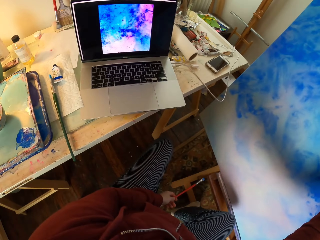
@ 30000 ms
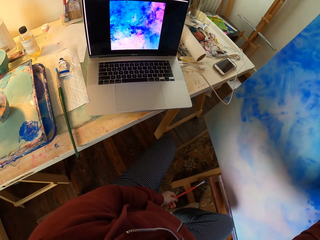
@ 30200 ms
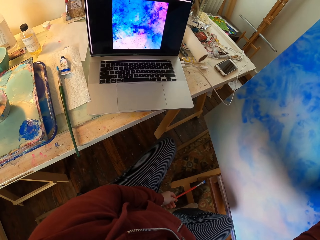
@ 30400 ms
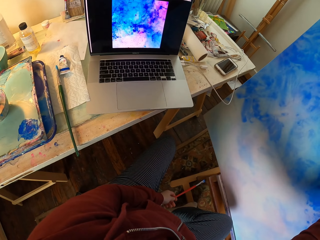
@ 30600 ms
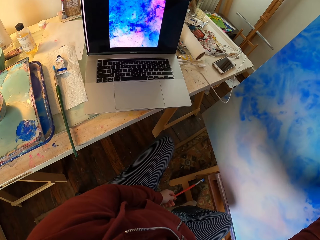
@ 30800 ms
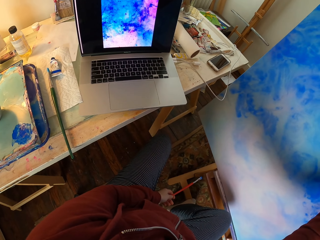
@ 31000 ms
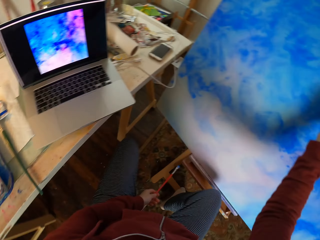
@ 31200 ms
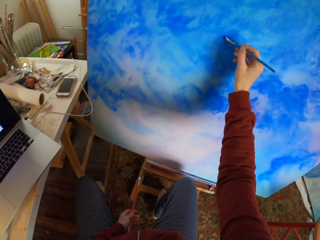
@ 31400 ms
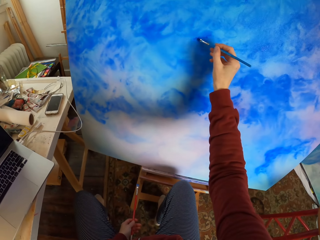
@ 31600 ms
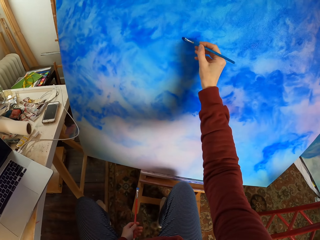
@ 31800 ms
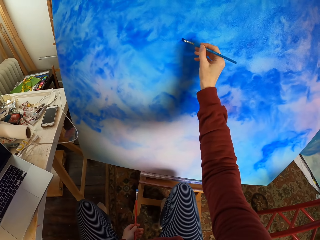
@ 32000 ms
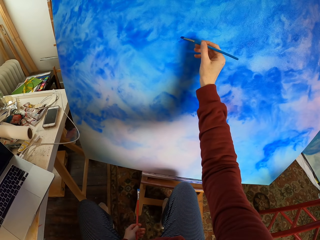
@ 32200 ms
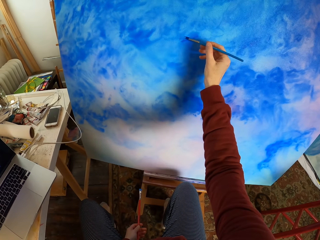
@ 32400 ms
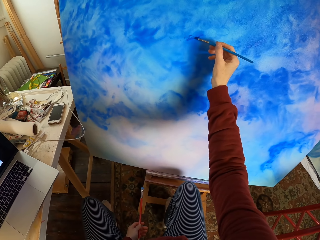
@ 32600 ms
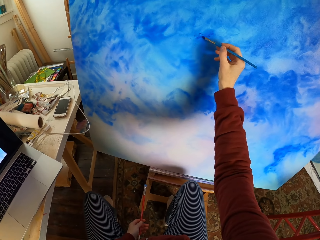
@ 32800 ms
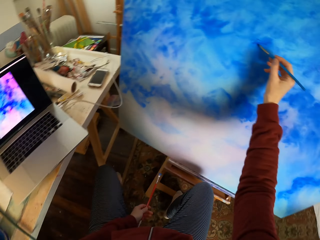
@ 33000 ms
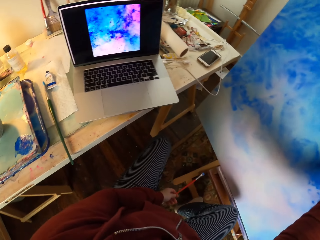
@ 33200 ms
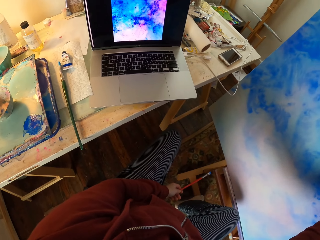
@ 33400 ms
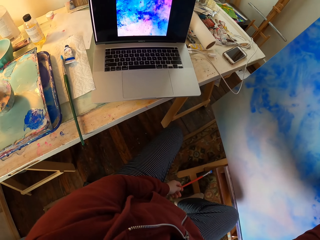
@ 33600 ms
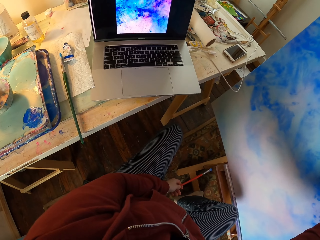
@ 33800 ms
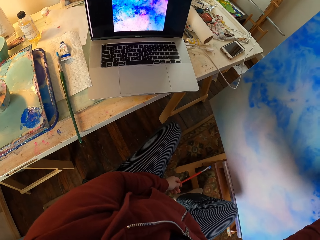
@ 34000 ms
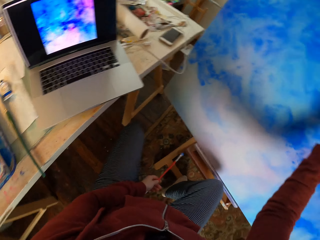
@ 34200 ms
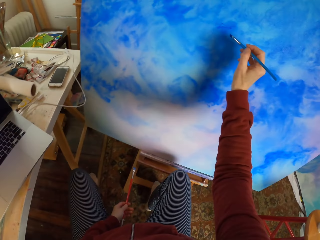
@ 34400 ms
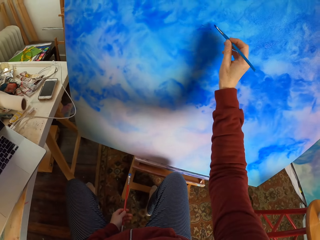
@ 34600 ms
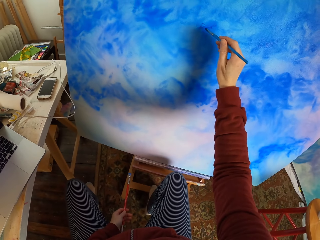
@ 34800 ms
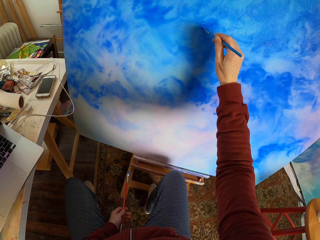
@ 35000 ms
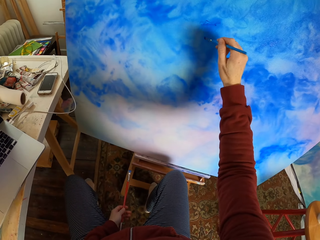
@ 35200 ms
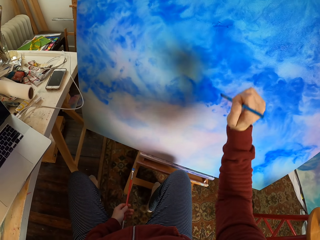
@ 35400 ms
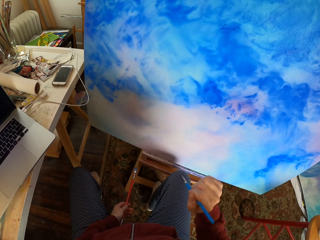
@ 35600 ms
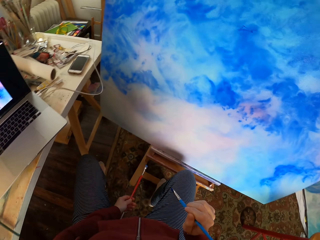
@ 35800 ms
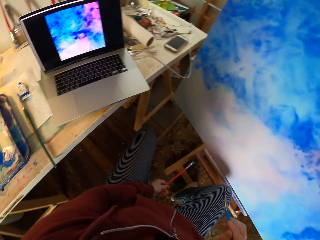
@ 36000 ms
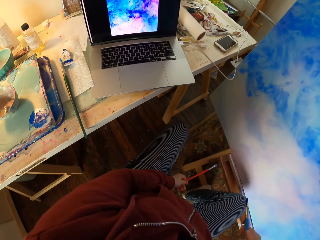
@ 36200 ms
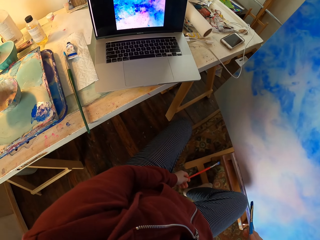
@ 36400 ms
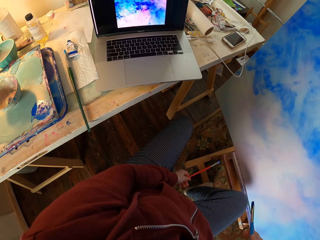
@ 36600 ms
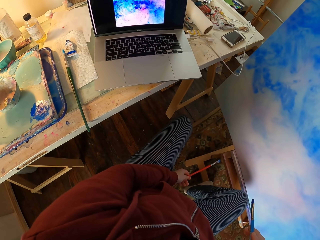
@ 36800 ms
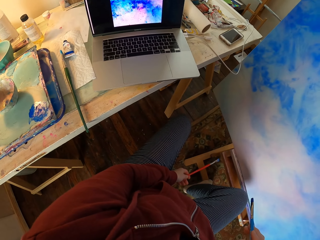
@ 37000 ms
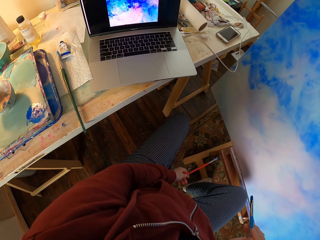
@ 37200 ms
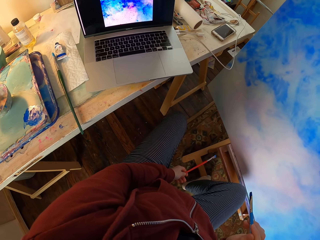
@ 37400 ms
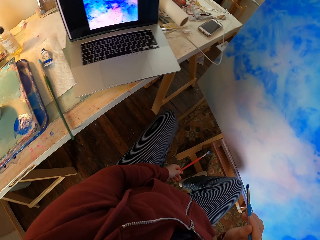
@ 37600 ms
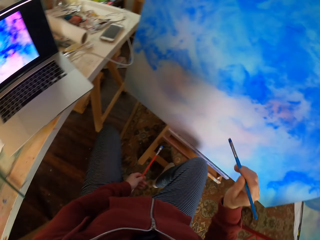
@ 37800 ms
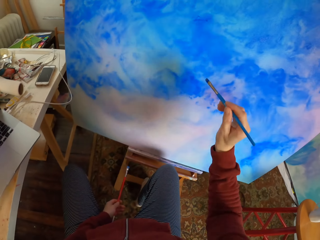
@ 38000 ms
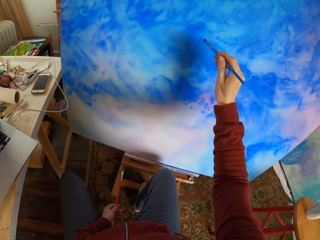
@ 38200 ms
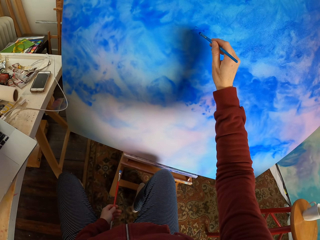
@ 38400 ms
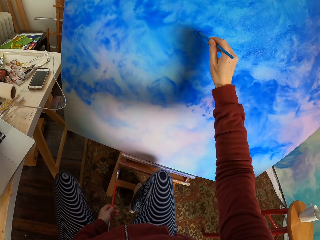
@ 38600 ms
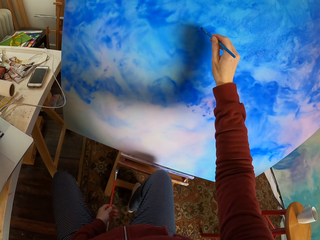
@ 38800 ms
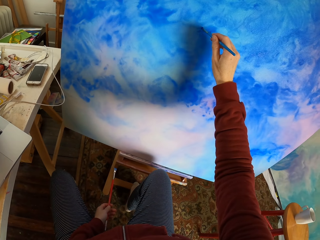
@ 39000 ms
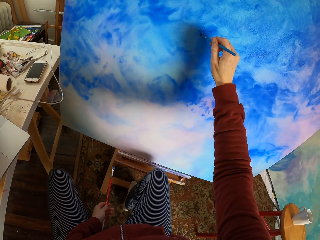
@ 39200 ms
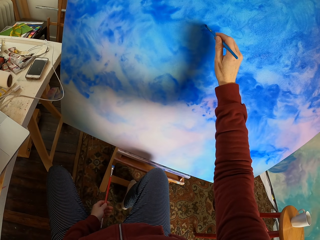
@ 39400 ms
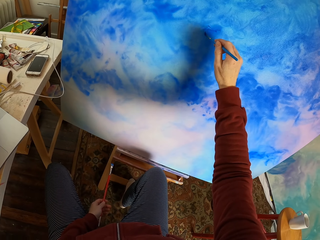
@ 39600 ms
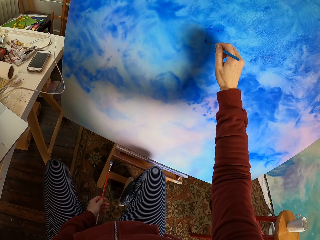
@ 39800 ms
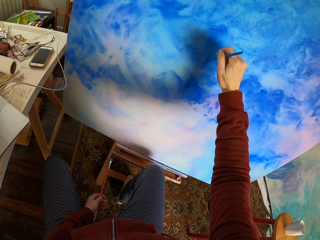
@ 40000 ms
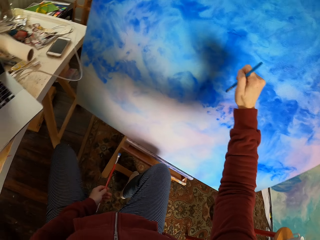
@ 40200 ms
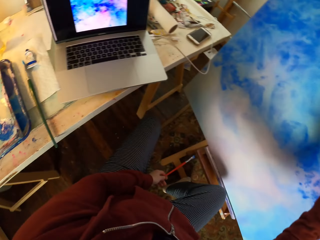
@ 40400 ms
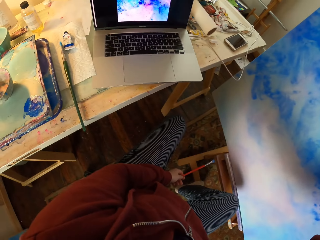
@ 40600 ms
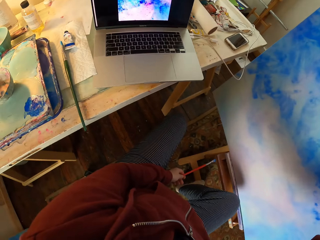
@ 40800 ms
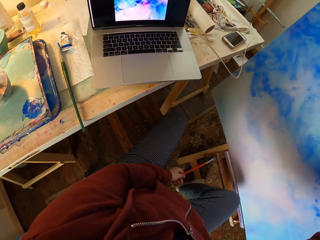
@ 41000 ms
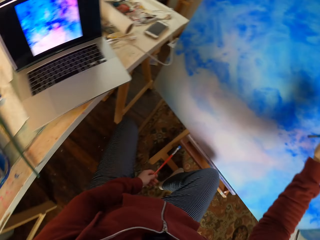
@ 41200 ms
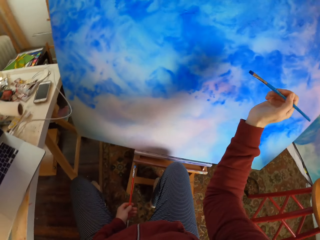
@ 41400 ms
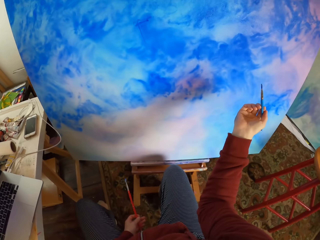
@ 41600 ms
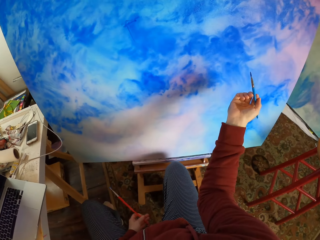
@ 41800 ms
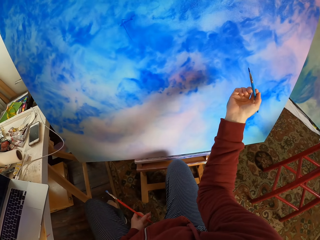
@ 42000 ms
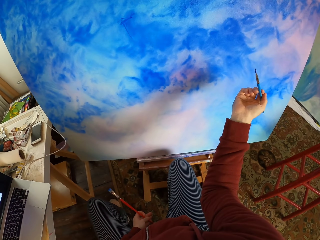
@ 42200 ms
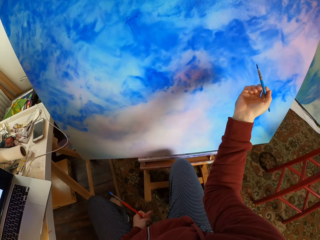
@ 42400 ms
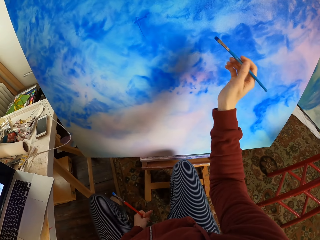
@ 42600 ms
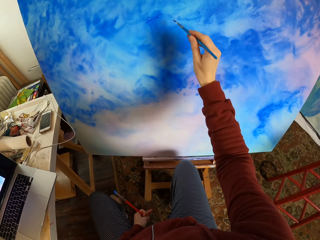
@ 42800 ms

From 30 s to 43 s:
The camera wearer looks at the laptop. They paint on a canvas. They look at the laptop. They paint on the canvas. They look at the laptop. They paint on the canvas. They look at the laptop.

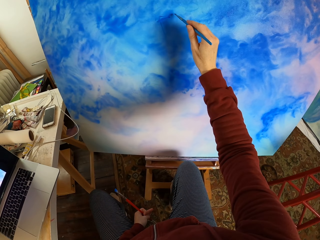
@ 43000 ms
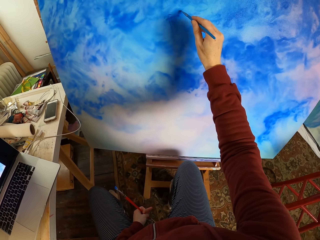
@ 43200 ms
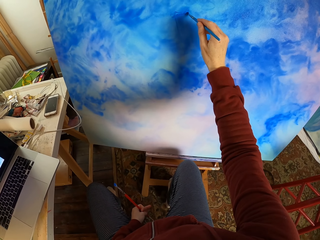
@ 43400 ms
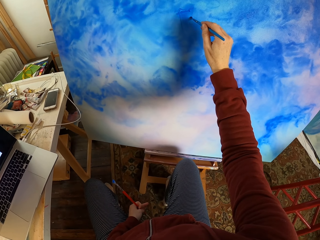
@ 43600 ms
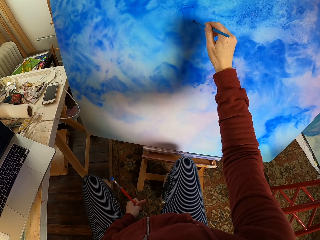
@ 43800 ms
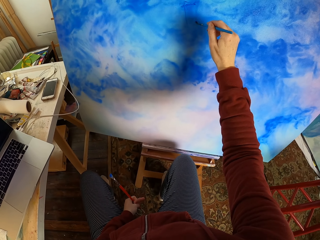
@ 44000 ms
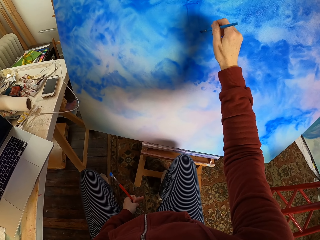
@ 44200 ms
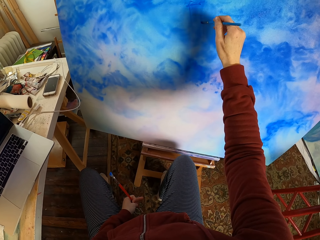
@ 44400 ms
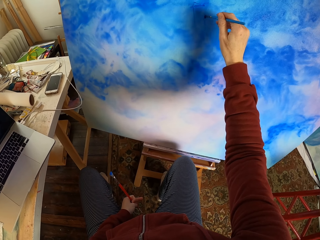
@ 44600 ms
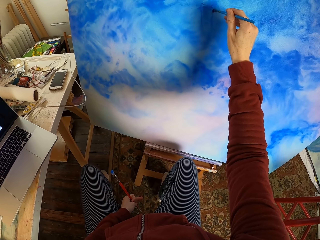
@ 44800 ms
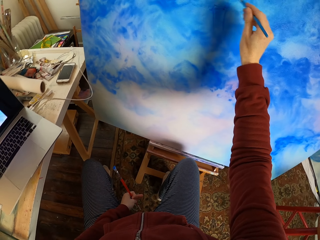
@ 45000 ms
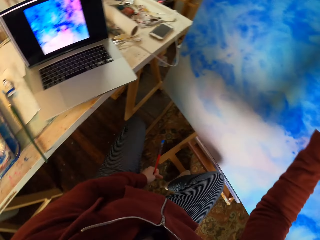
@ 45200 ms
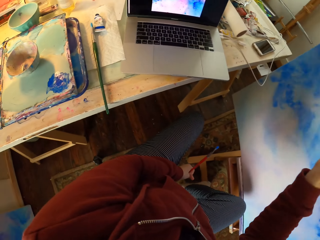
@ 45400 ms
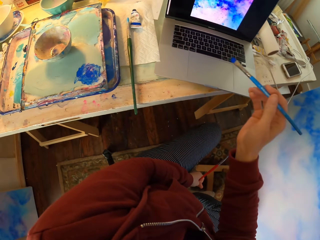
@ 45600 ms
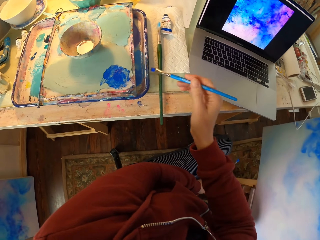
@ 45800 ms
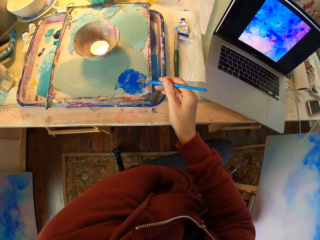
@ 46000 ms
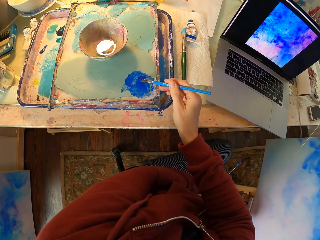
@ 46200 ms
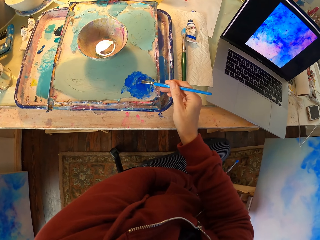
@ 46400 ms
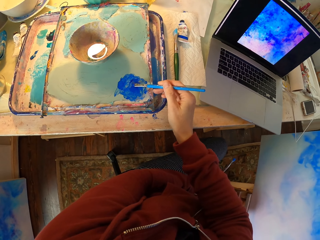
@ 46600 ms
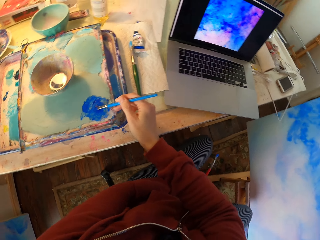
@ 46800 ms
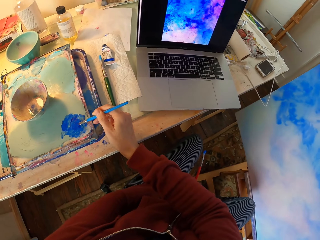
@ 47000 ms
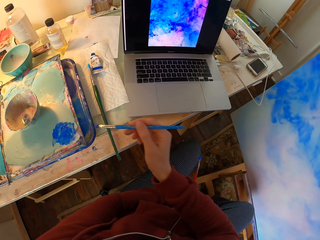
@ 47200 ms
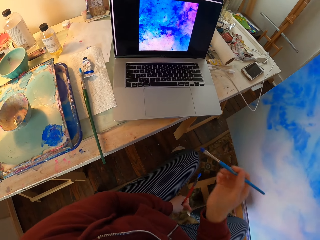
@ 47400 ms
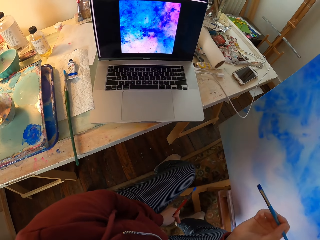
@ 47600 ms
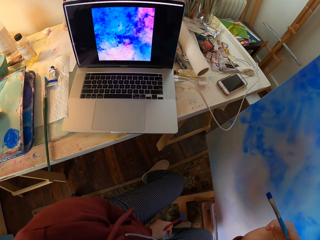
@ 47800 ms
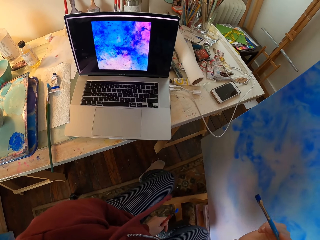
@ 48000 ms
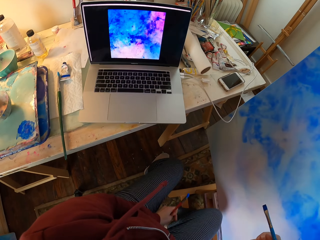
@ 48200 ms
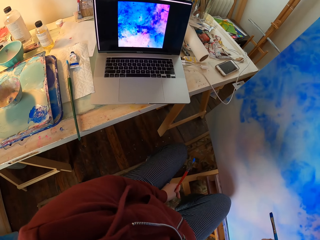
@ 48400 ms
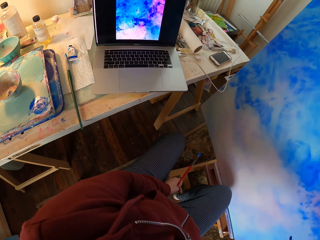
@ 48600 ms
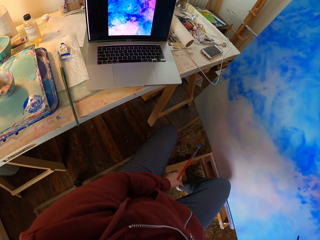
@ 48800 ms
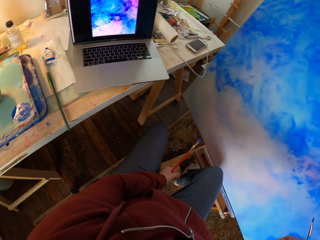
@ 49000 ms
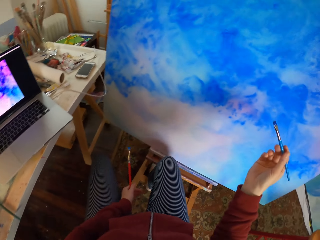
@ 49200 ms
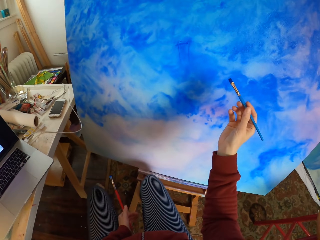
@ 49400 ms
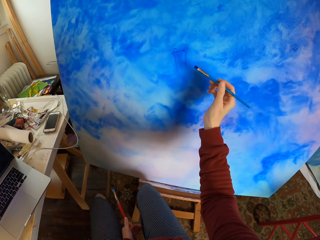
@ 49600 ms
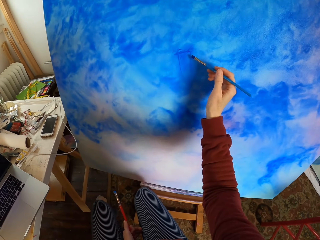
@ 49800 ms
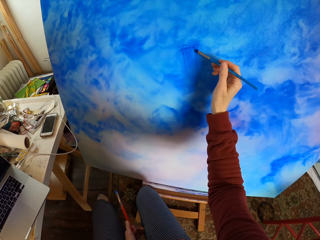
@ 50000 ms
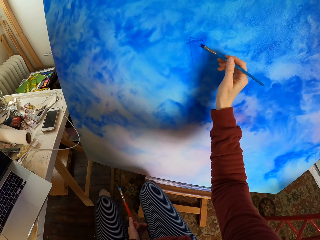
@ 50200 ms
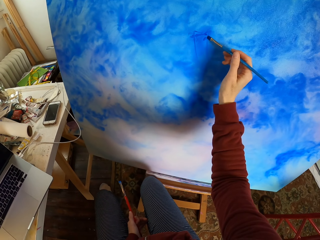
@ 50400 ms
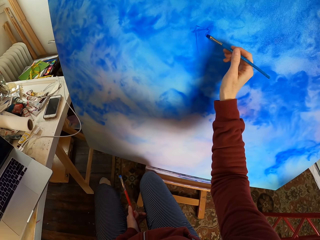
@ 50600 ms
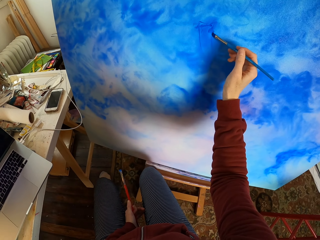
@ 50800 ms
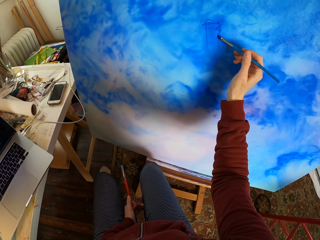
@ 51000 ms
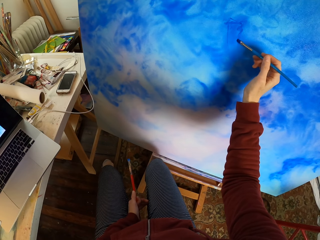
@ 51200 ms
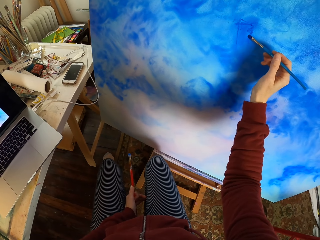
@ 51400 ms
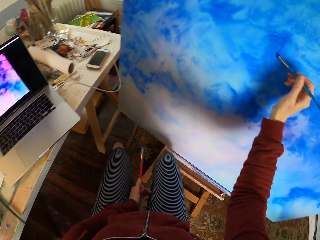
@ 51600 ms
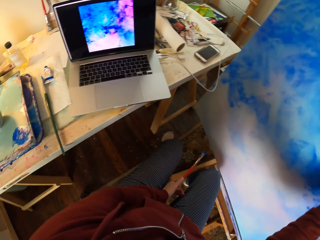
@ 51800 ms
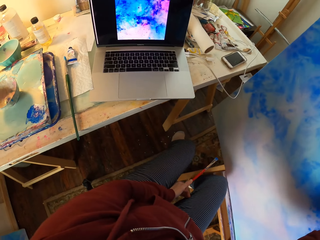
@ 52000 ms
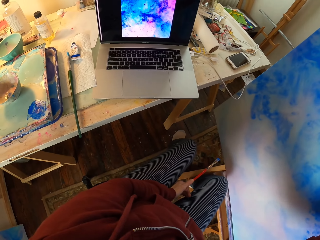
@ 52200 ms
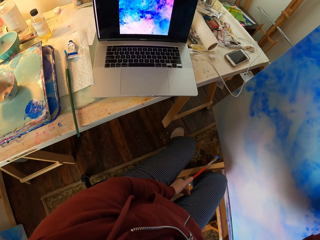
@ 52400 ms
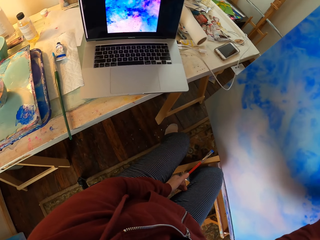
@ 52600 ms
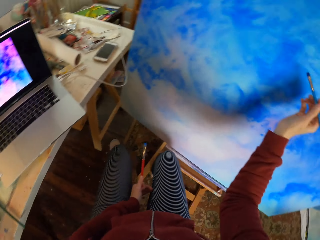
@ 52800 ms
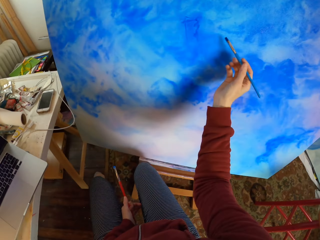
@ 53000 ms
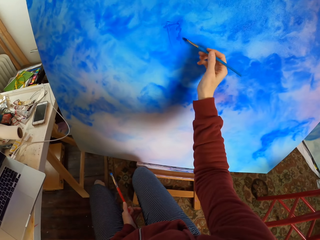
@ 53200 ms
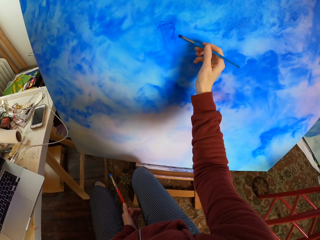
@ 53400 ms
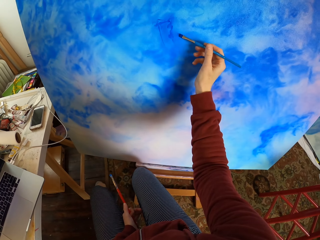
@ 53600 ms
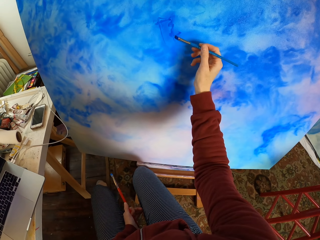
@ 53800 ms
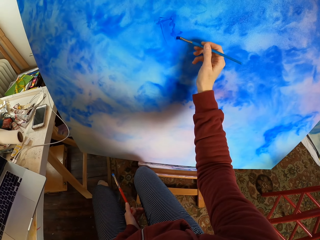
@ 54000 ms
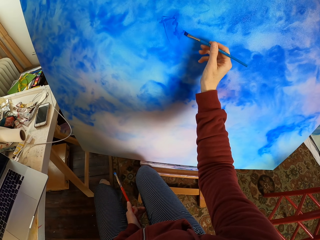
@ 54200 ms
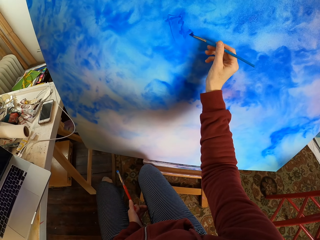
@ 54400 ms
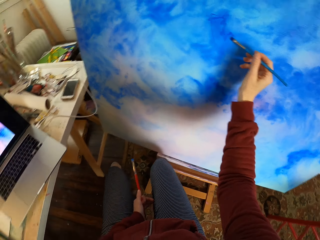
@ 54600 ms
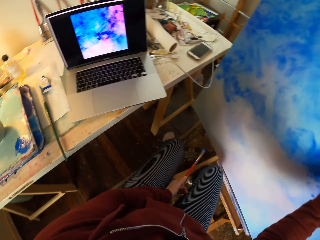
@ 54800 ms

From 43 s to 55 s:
The camera wearer paints on a canvas. They look at the laptop. They pick paint from a paint tray. They dip a brush in the paint. They look at the laptop. They paint on the canvas. They look at the laptop. They paint on the canvas.
